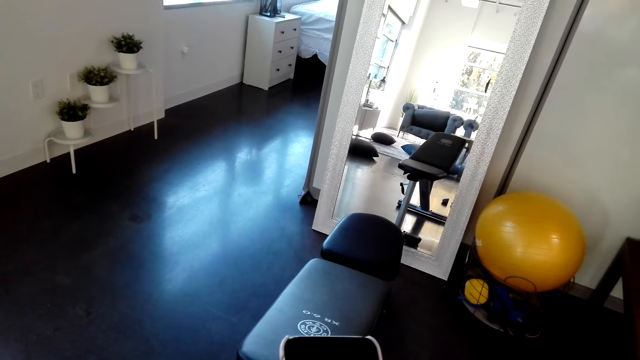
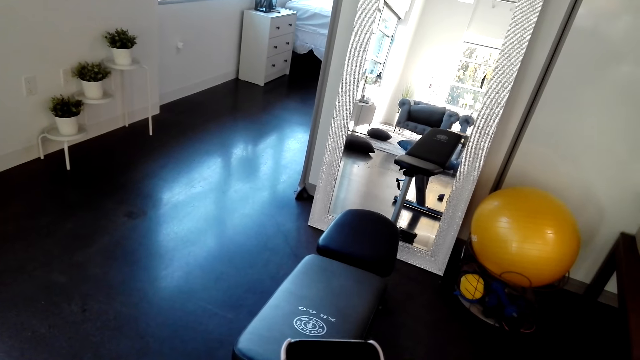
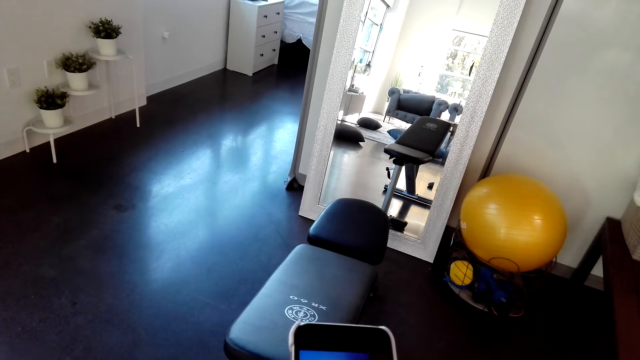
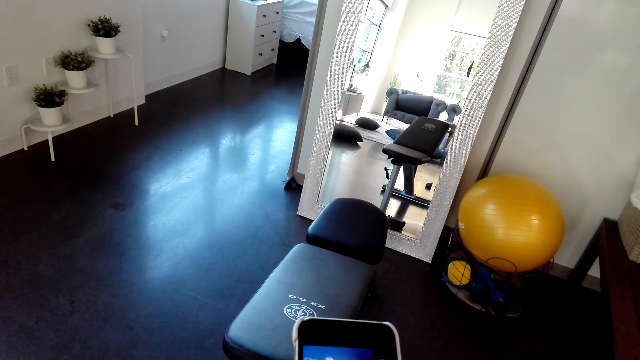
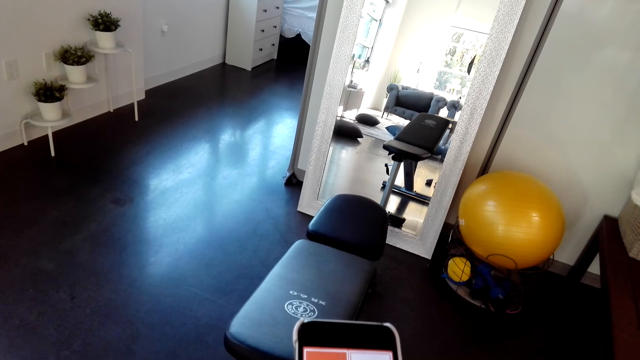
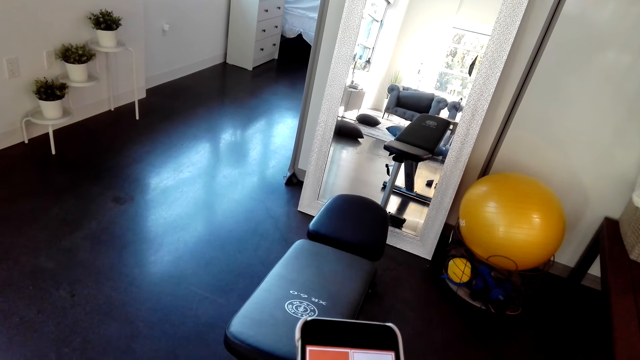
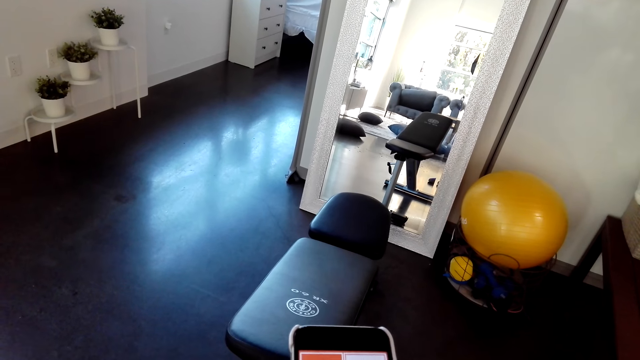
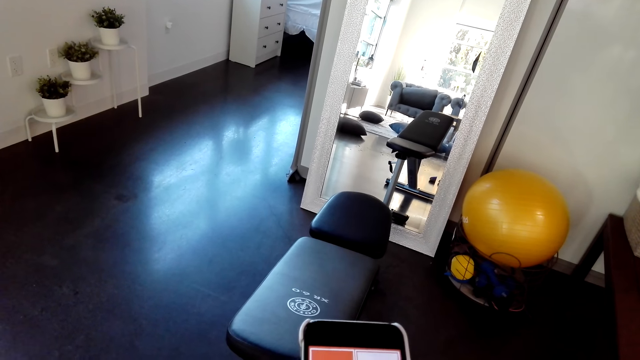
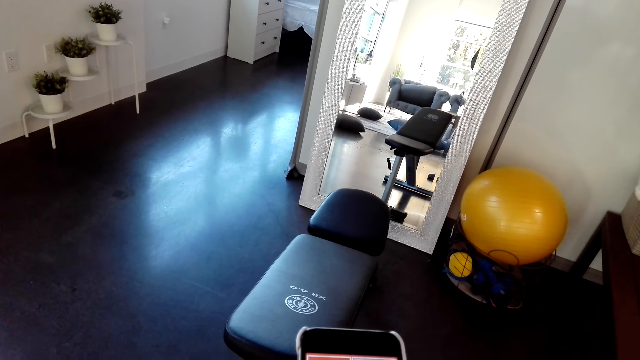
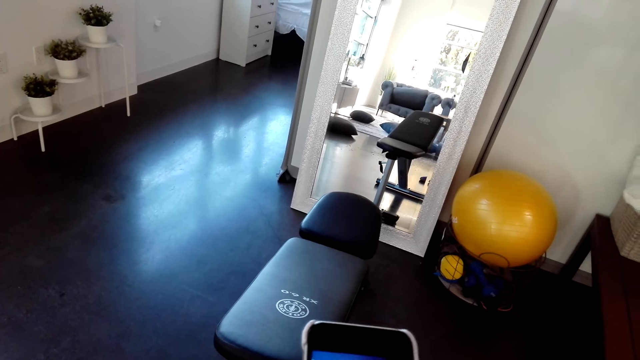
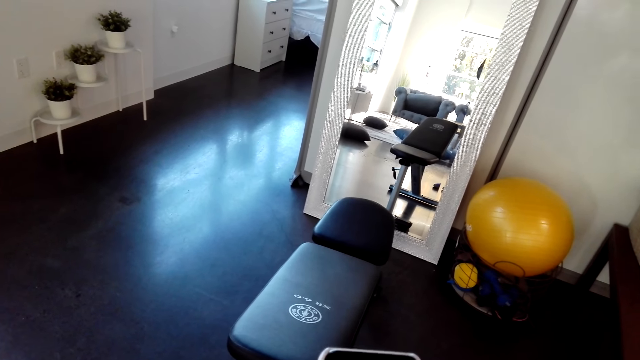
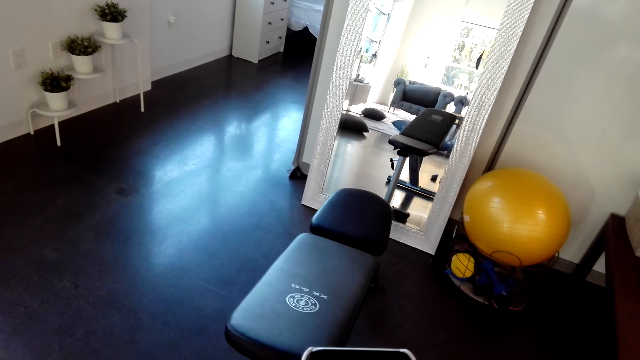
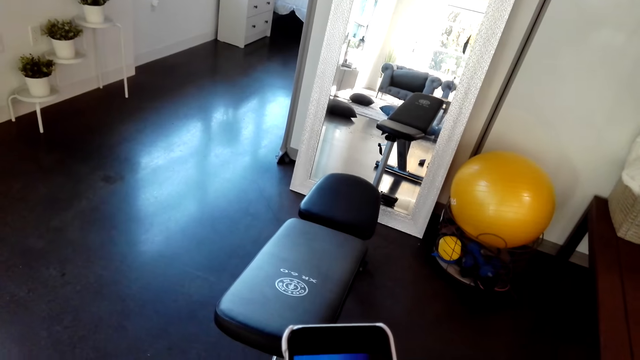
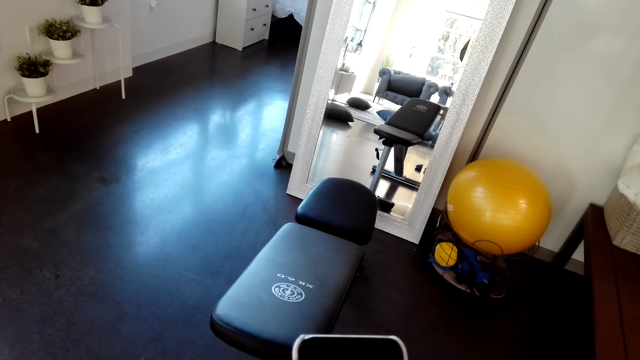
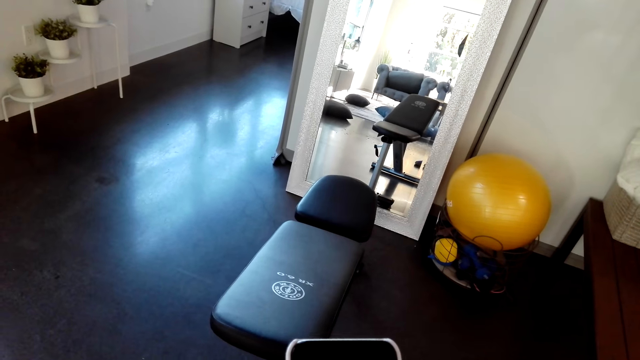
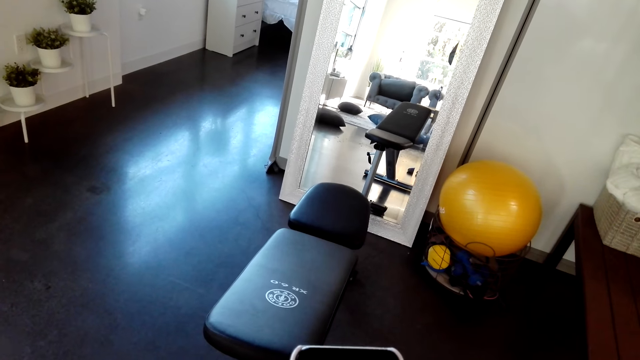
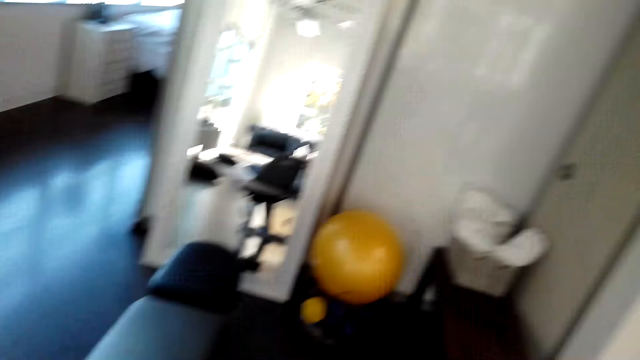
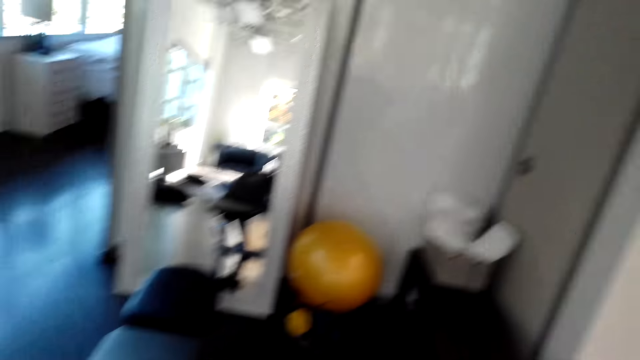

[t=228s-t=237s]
The camera wearer dials the phone.

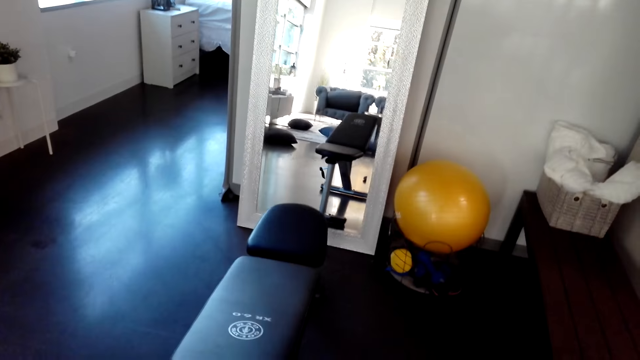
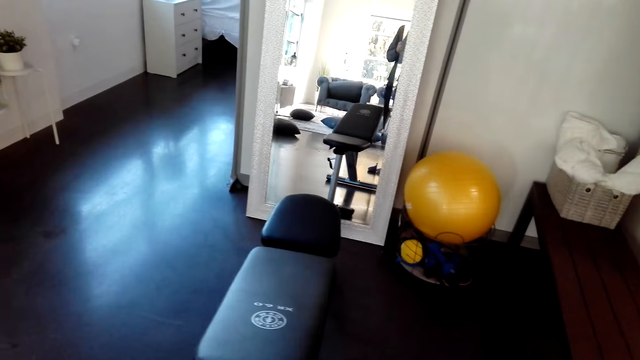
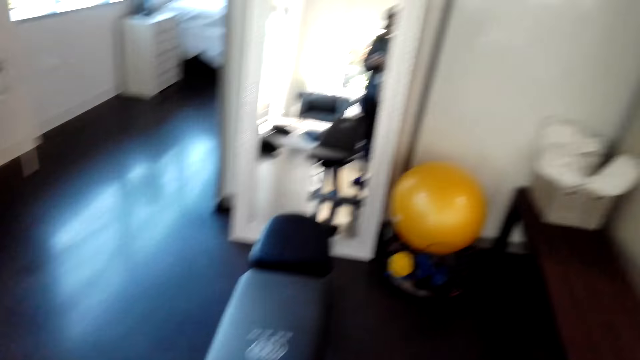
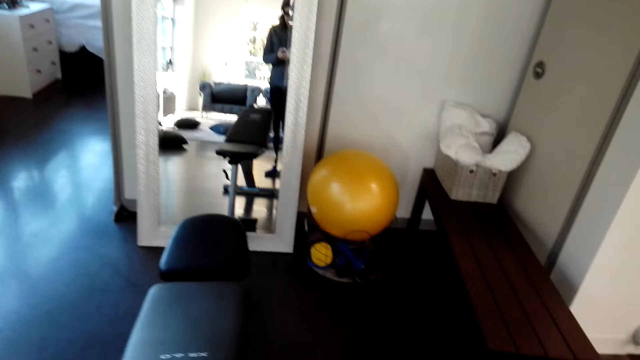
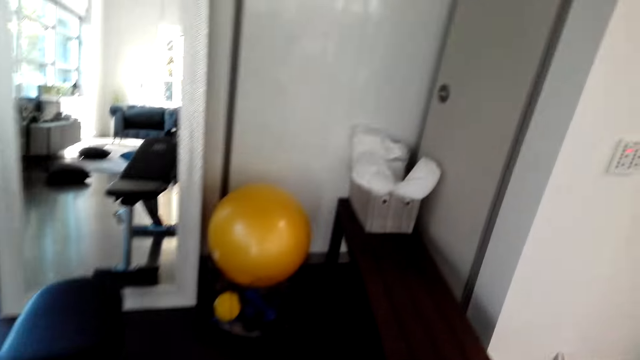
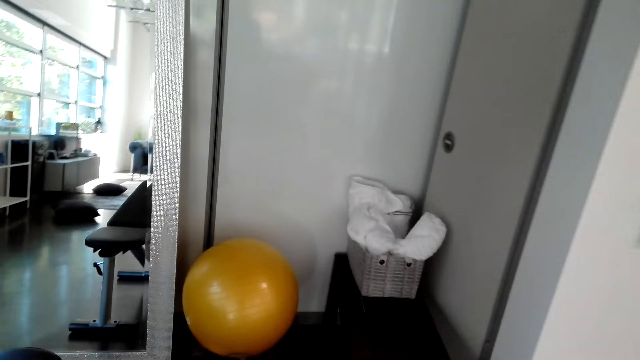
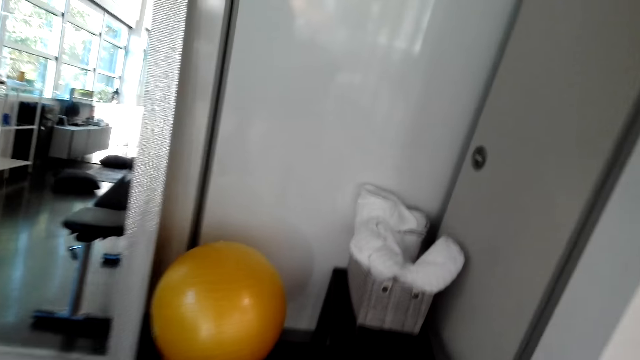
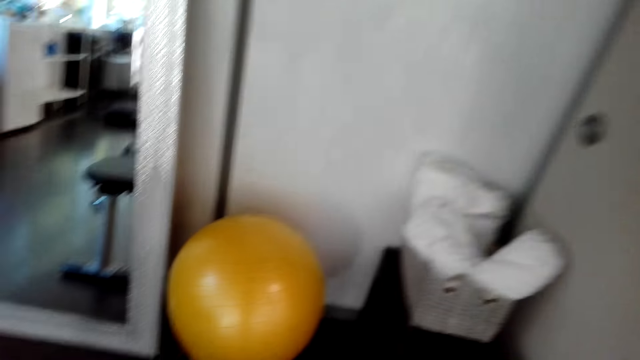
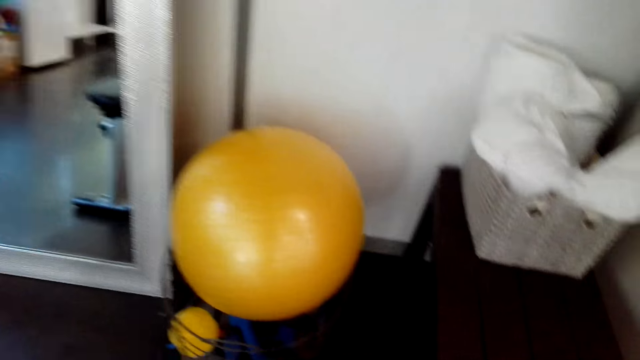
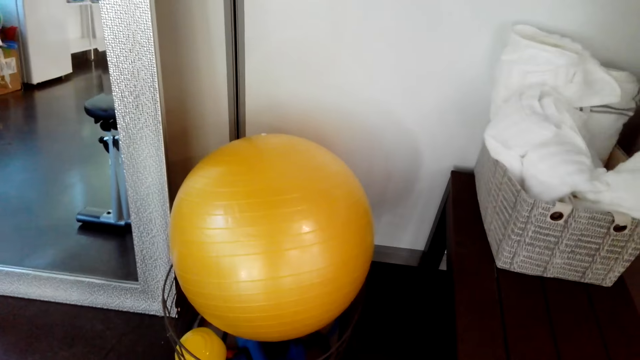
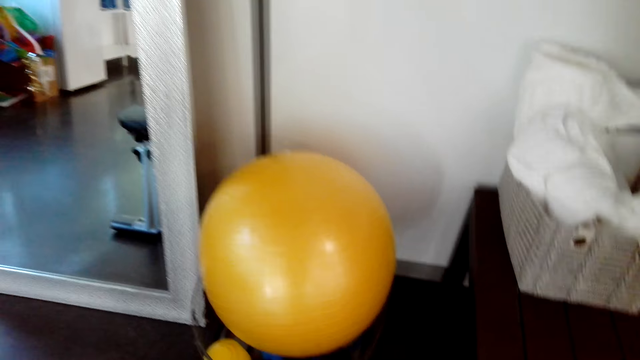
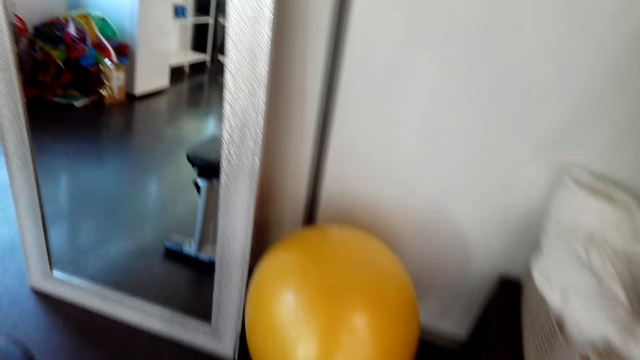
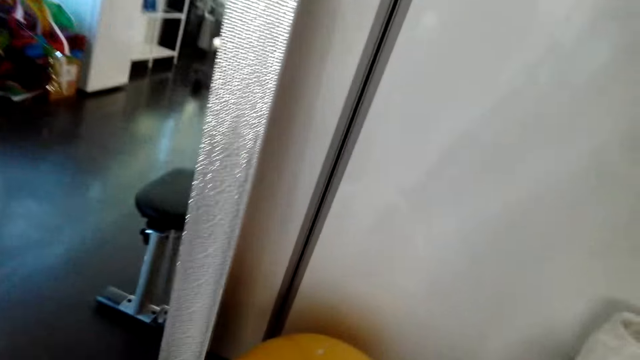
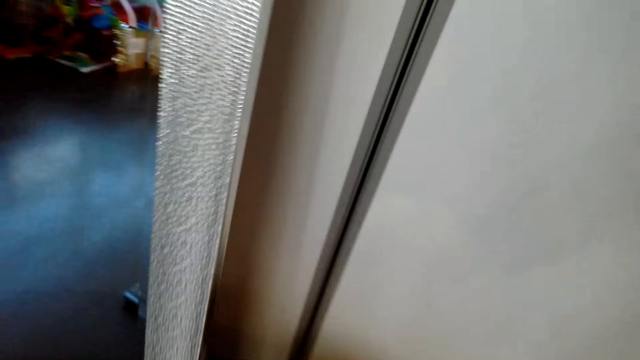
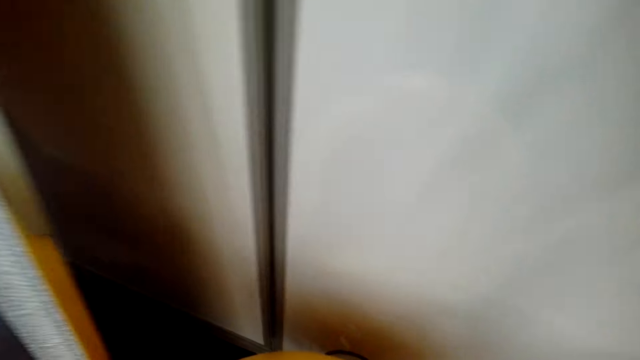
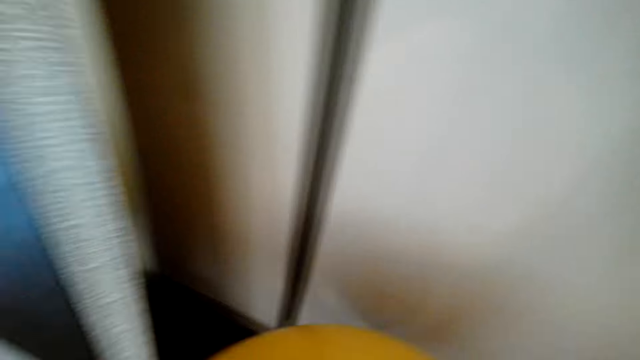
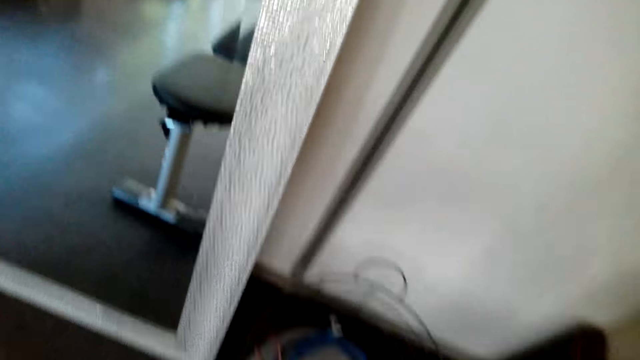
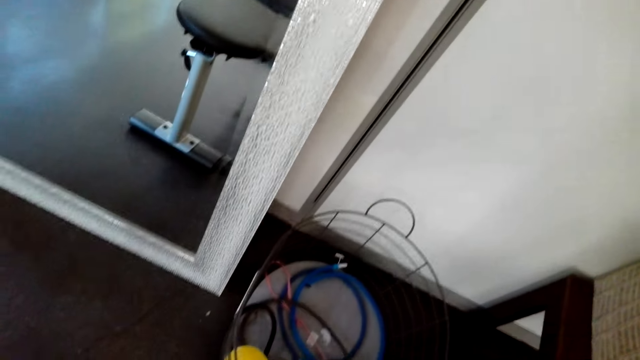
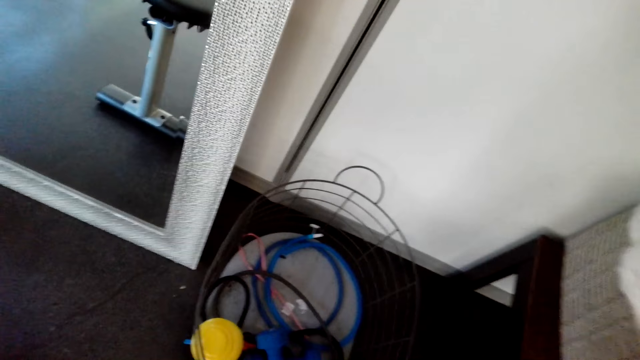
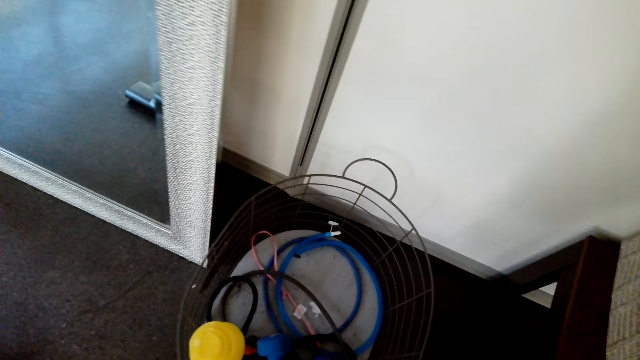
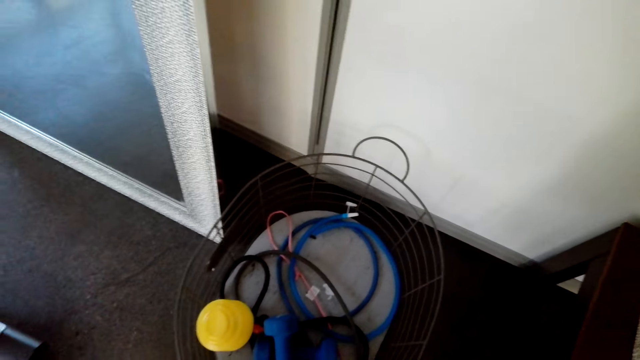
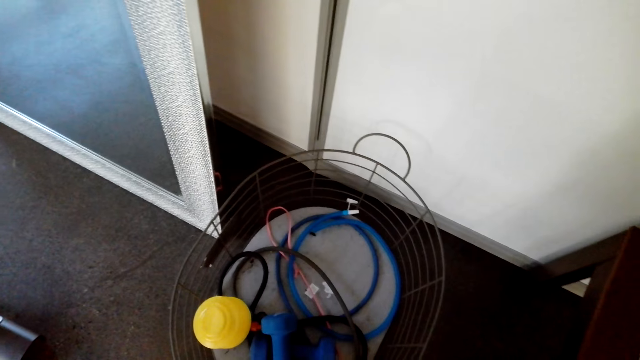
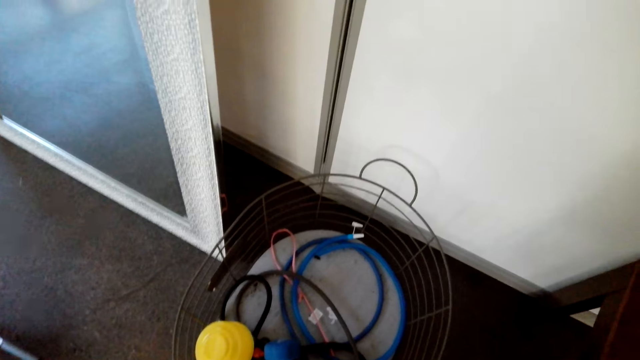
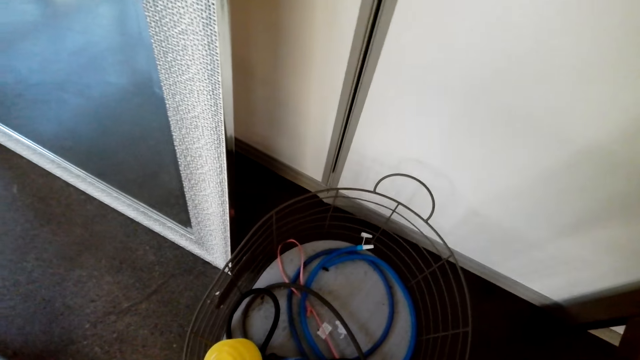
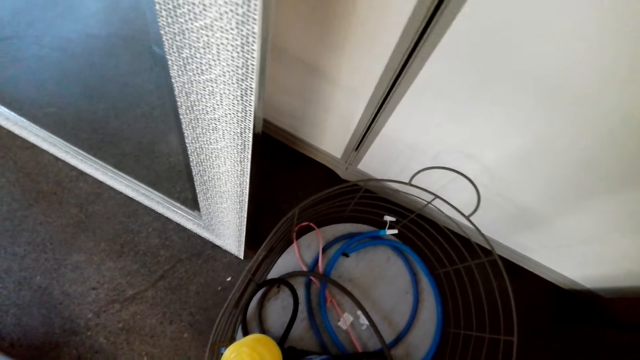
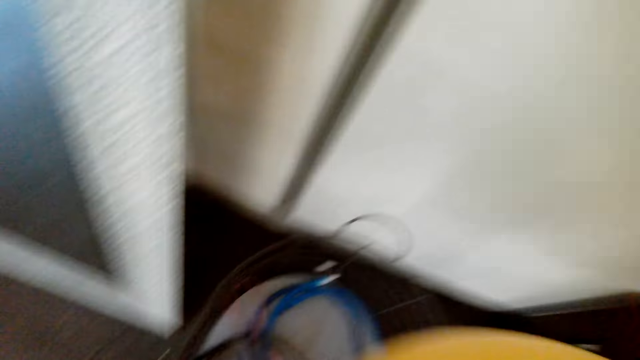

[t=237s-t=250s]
The camera wearer uses the phone. They walk towards the swiss ball. They take the swiss ball.
